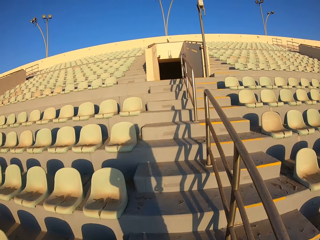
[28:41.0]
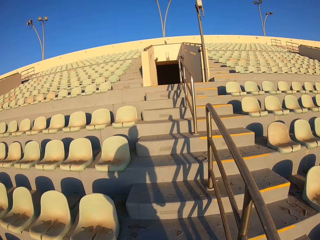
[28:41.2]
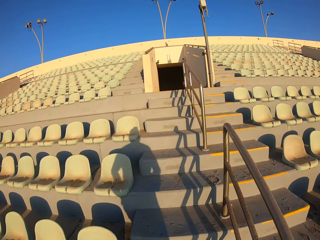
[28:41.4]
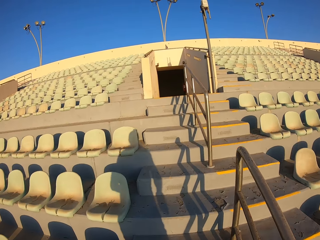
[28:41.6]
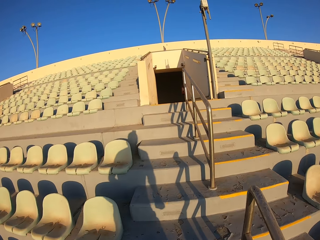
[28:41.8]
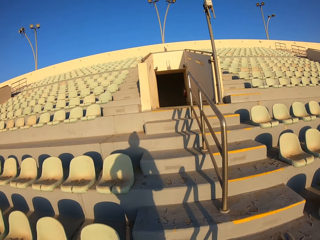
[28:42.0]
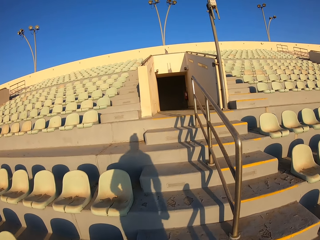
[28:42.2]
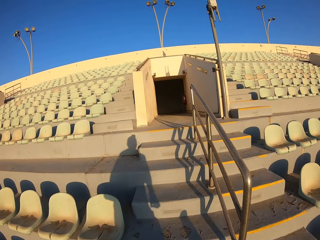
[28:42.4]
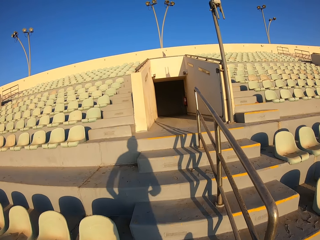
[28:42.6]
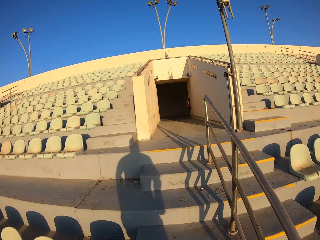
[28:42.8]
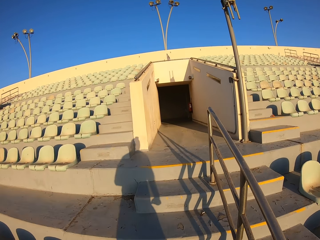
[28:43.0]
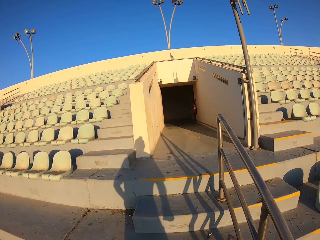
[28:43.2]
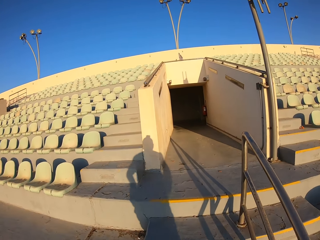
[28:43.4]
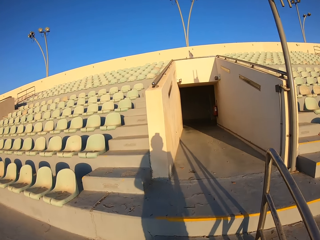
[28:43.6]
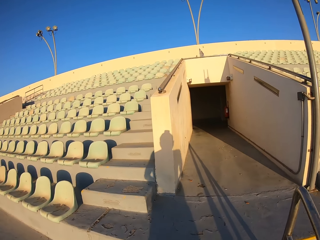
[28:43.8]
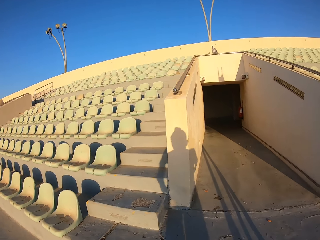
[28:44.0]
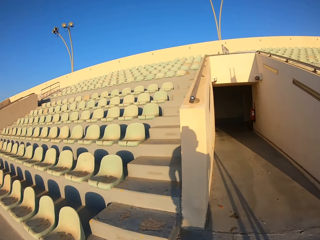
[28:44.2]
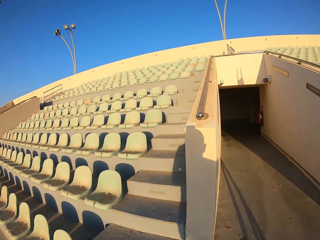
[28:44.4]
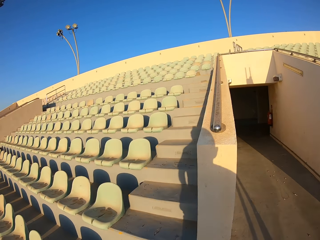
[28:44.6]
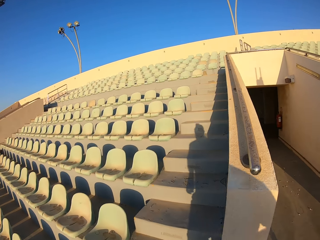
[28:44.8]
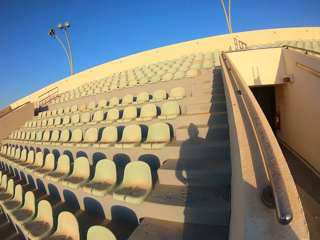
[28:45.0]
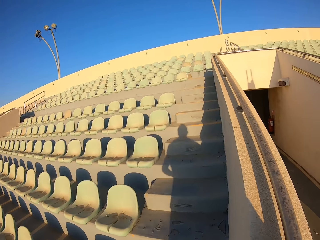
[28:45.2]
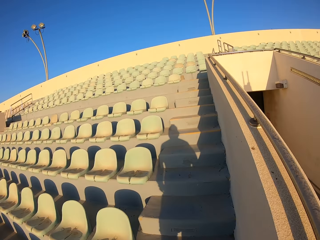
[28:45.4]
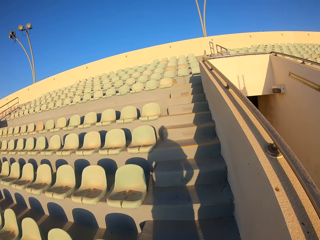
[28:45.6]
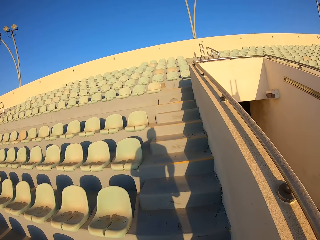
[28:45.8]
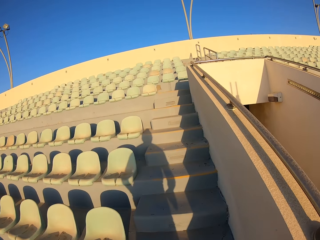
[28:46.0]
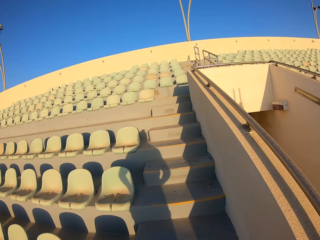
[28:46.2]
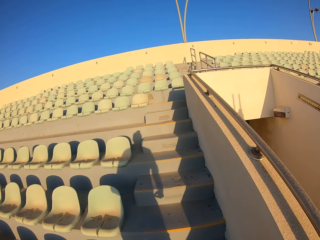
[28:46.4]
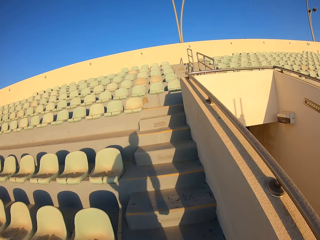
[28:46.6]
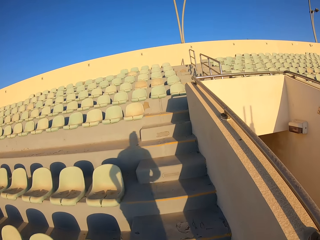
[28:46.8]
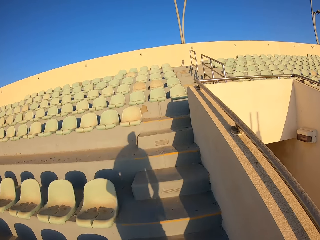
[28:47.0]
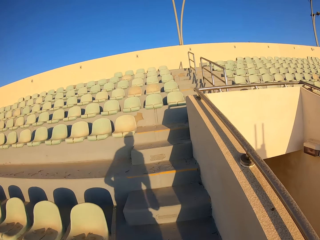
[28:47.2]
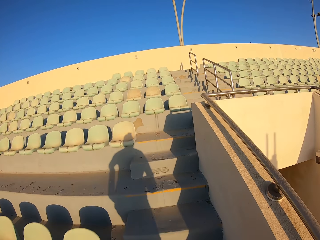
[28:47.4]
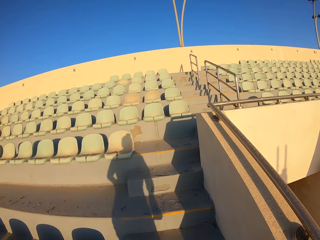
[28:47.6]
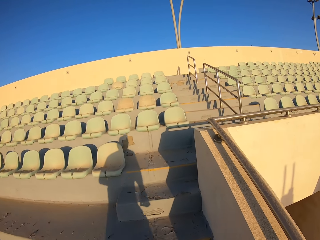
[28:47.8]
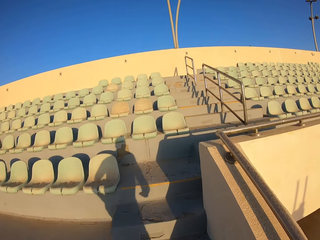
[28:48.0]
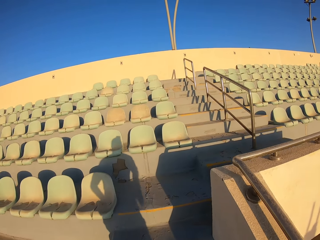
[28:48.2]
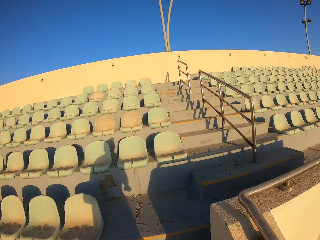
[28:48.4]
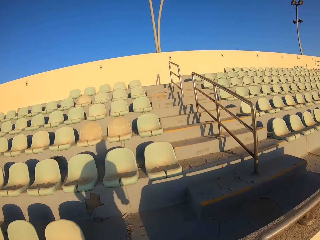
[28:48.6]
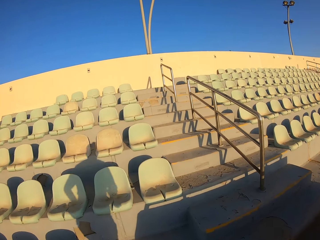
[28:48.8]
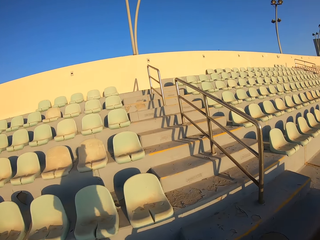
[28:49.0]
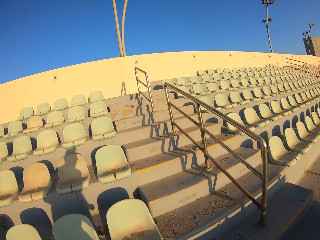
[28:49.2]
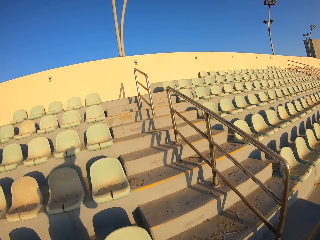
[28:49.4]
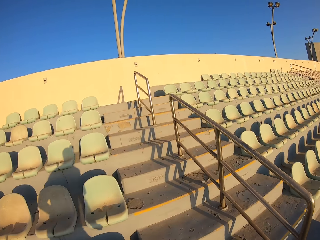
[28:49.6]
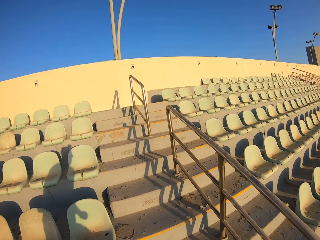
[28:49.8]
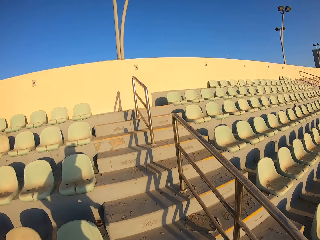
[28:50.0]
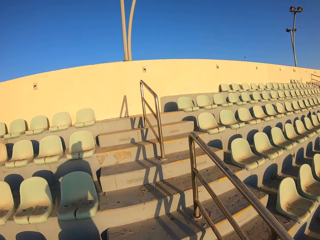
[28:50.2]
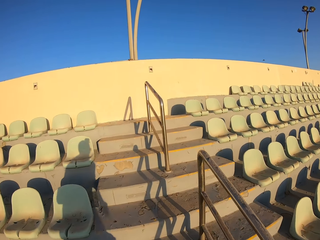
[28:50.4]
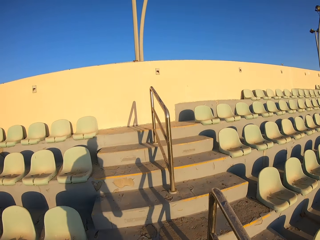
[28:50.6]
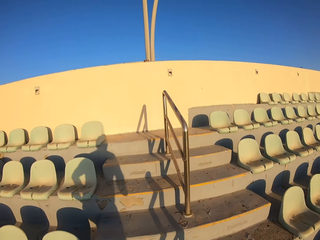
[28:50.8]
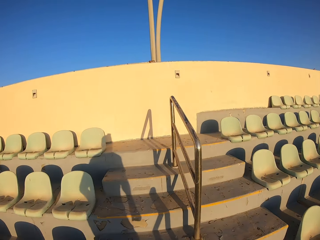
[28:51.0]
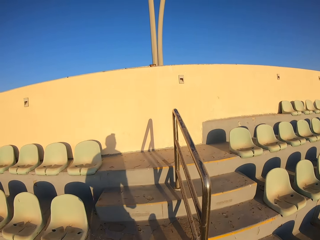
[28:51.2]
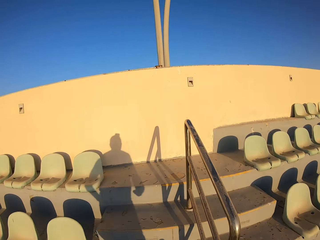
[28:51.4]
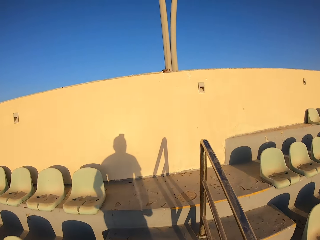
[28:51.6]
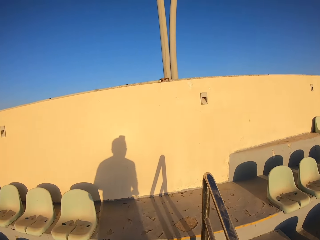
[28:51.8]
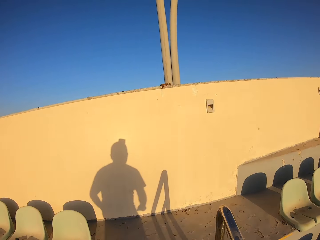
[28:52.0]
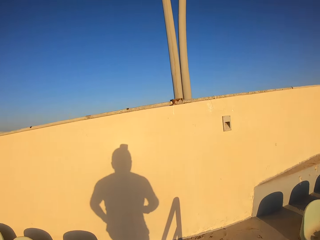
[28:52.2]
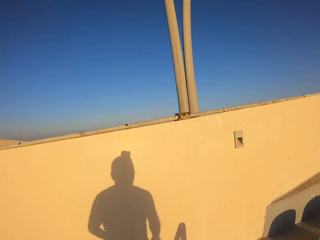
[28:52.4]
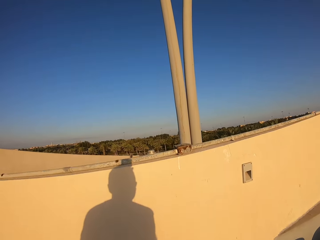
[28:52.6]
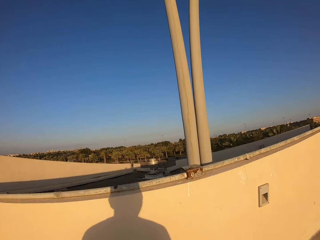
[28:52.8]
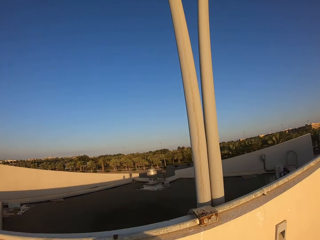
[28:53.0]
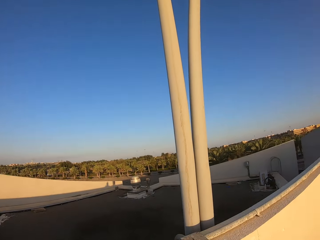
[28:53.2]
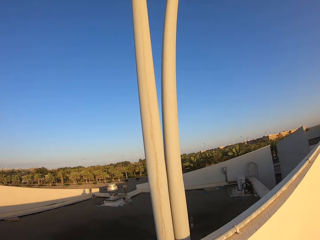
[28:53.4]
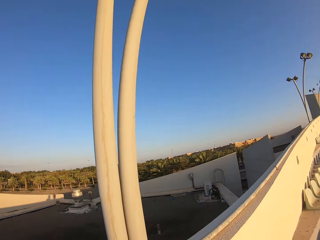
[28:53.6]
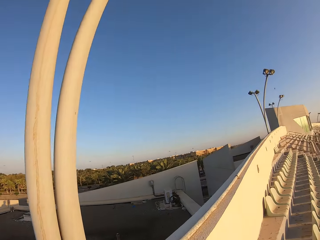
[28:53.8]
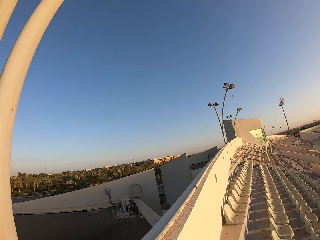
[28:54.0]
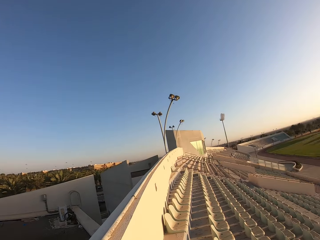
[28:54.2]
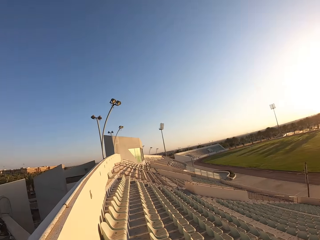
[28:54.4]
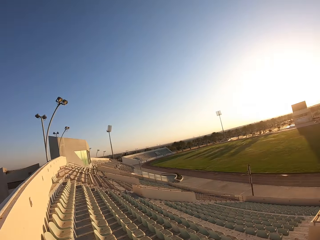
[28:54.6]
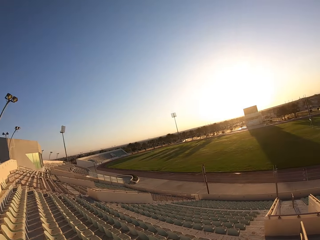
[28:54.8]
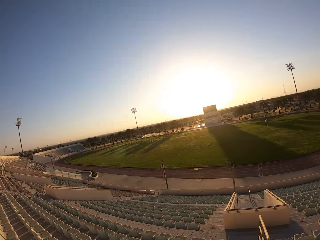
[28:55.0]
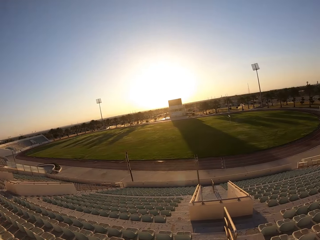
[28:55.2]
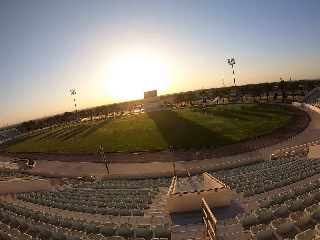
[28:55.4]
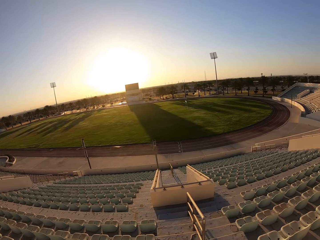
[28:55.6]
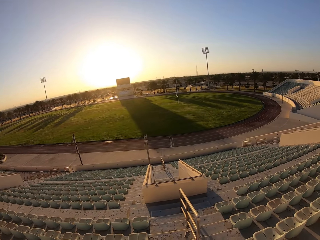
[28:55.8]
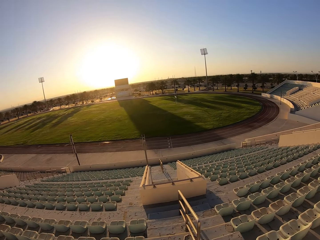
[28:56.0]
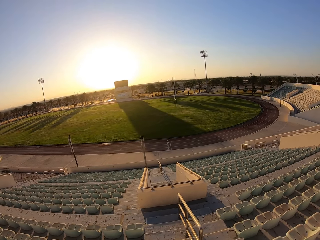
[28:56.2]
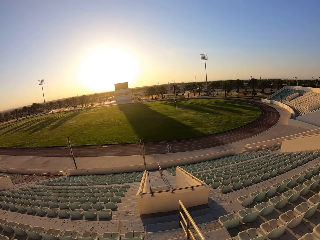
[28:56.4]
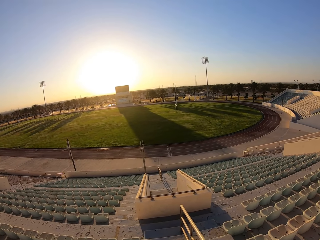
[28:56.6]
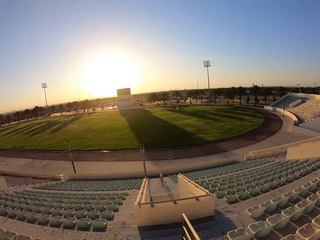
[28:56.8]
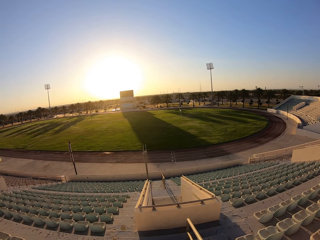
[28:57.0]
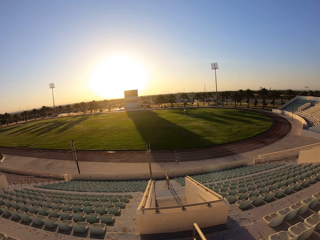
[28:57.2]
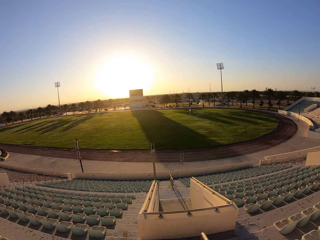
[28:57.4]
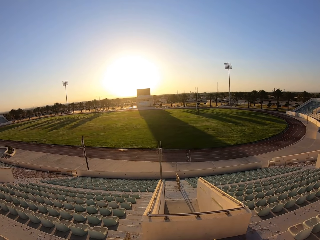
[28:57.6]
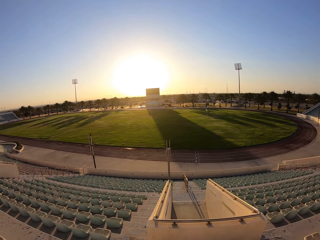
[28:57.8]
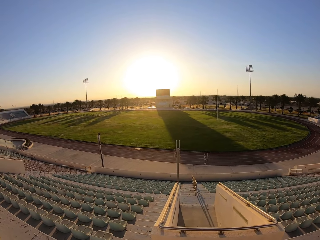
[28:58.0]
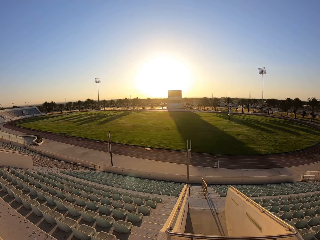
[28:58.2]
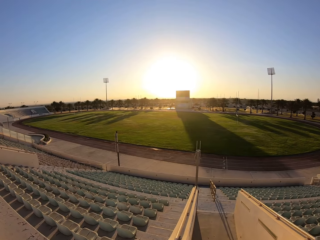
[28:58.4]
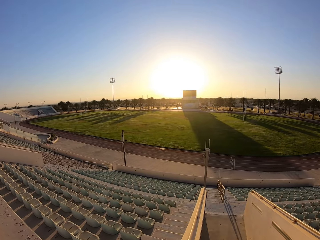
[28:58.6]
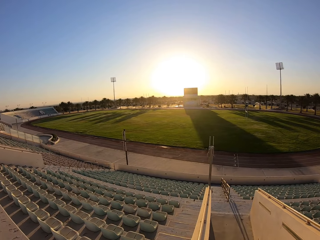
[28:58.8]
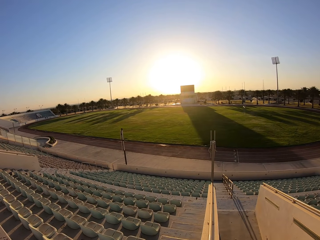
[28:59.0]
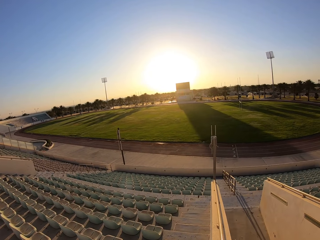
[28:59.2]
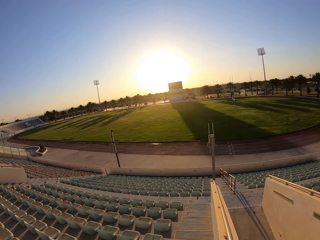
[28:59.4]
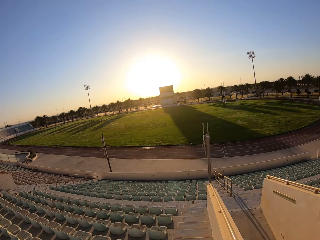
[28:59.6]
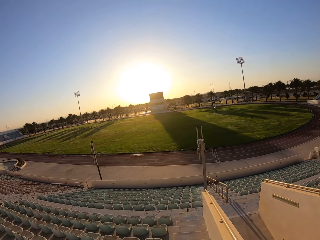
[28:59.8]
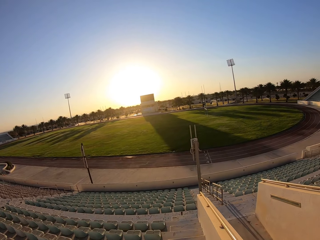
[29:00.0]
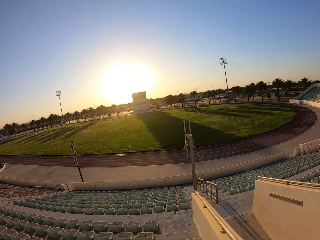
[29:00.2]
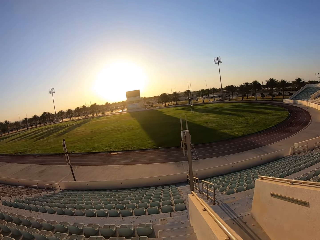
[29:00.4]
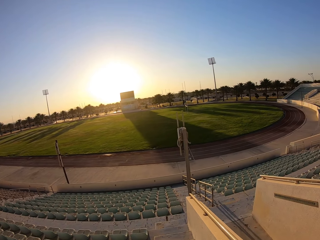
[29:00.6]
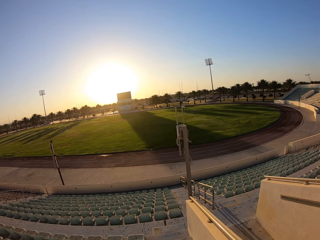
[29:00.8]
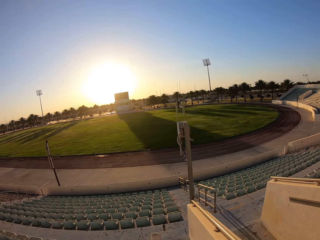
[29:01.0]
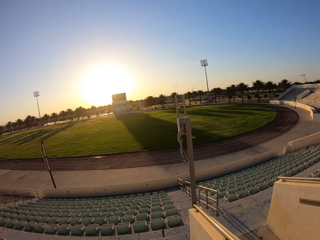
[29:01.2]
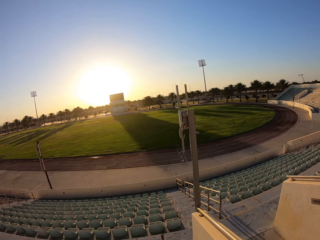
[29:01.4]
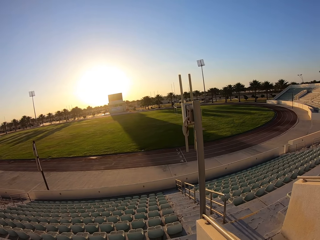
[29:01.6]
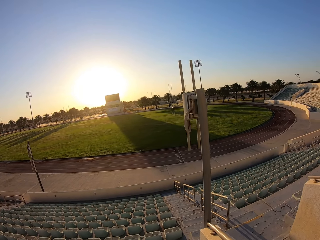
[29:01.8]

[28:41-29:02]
The camera wearer jogs down the stairs.
